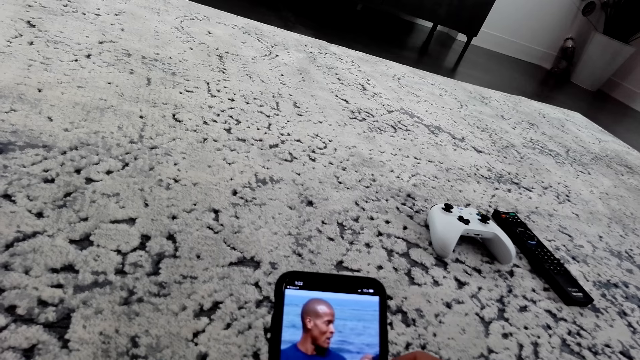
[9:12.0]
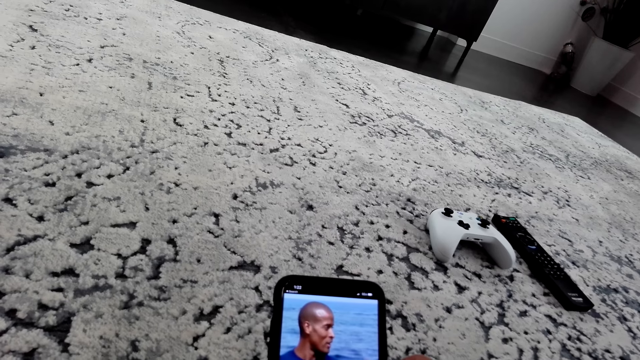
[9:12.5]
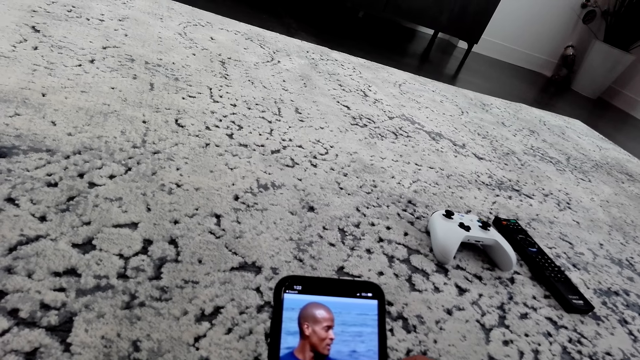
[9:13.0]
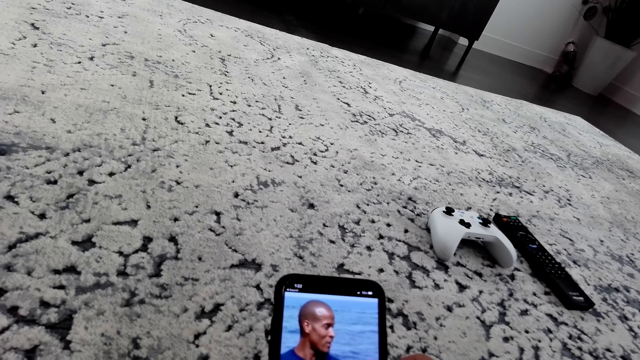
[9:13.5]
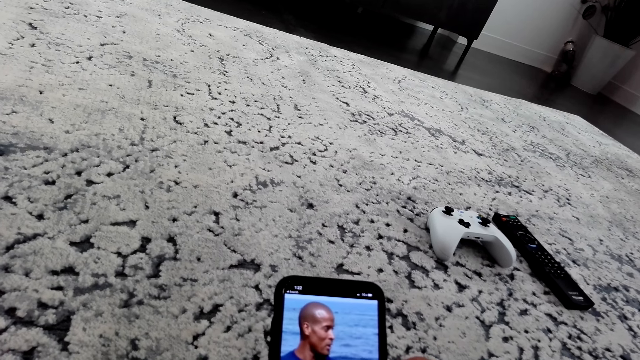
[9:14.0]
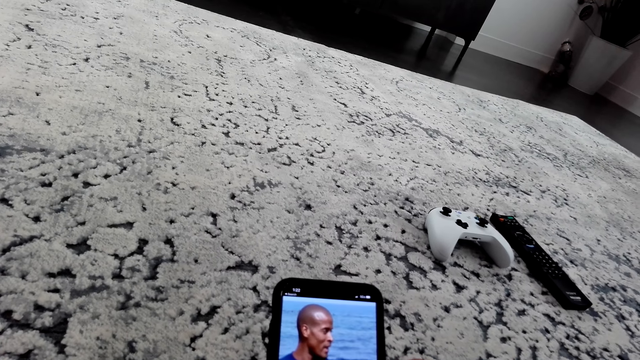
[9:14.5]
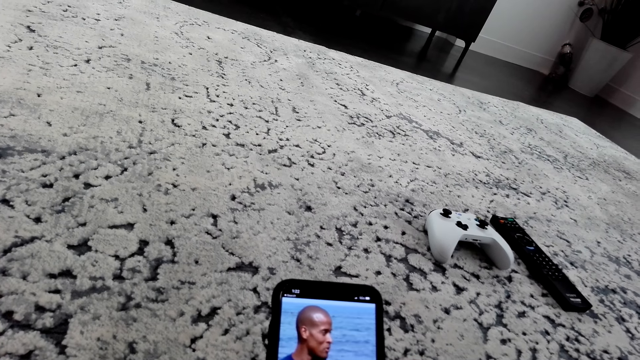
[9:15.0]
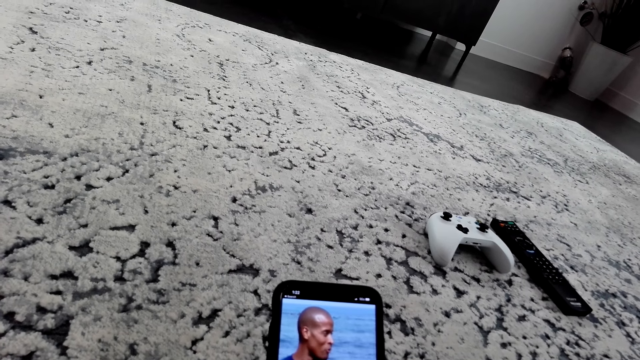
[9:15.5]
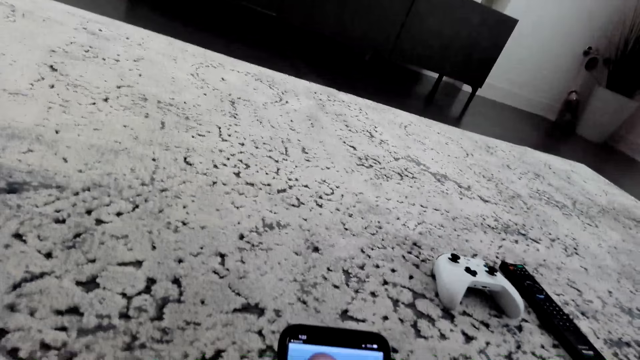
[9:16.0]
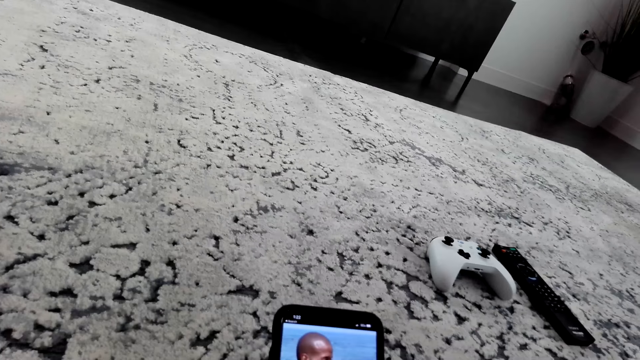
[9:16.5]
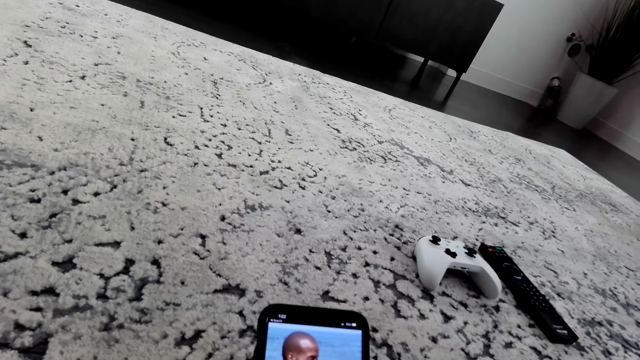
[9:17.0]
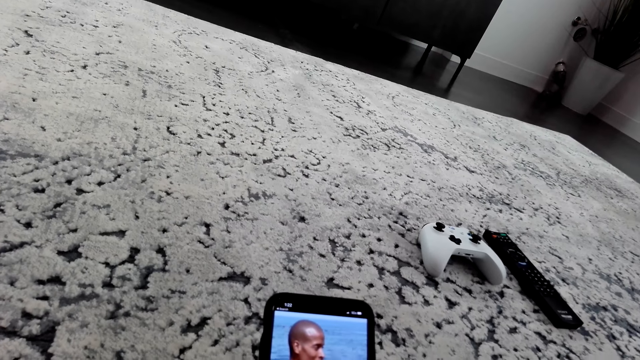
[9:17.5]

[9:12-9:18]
The camera wearer looks at the phone.

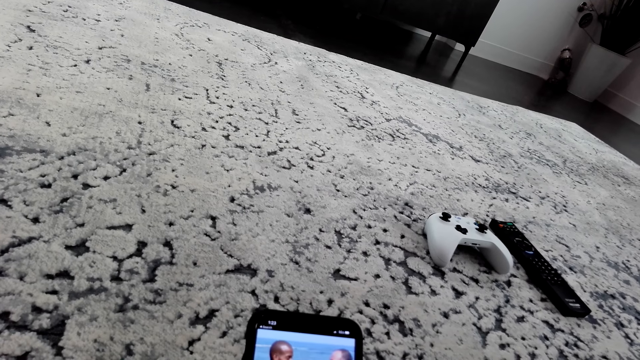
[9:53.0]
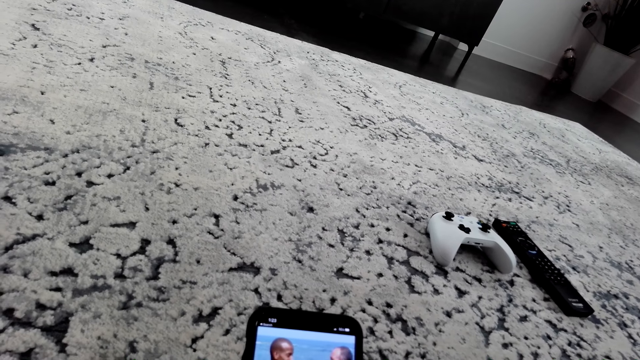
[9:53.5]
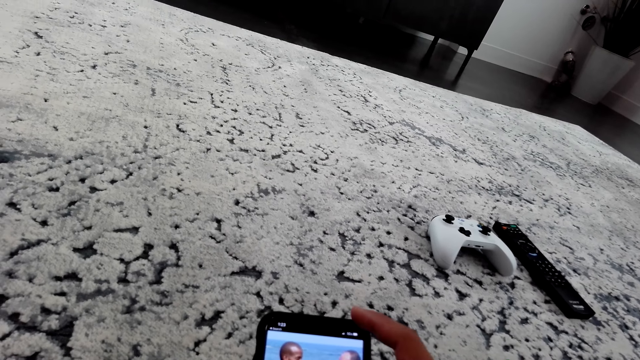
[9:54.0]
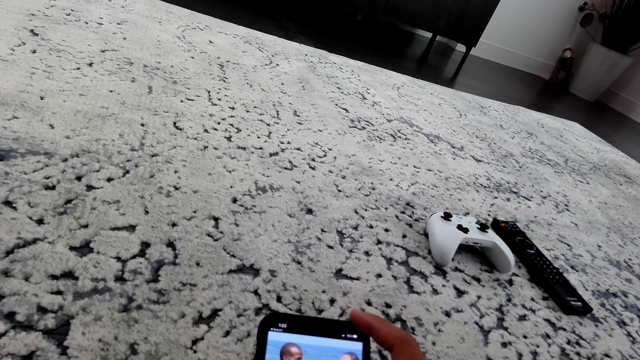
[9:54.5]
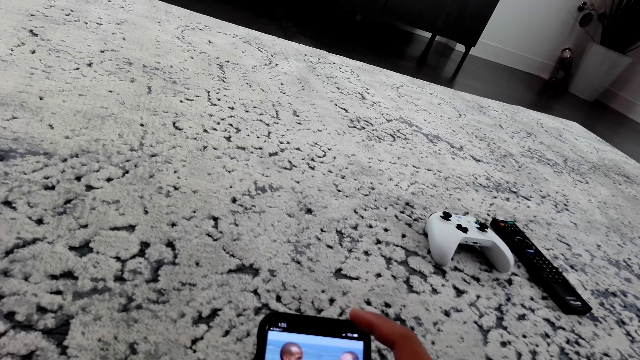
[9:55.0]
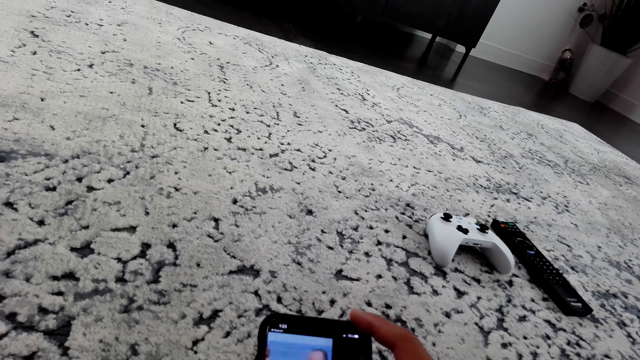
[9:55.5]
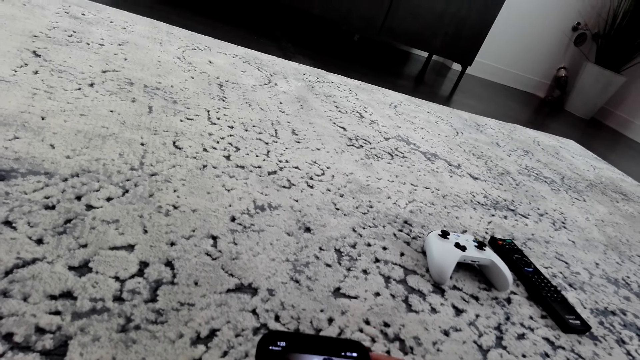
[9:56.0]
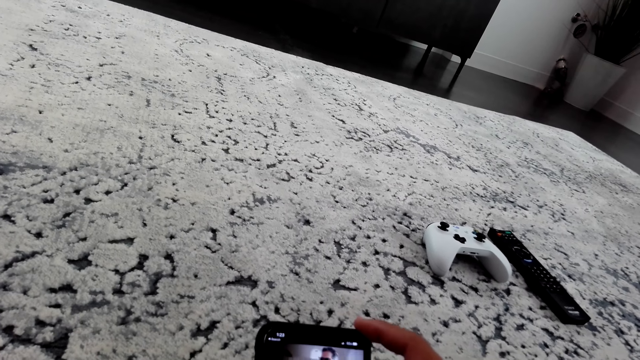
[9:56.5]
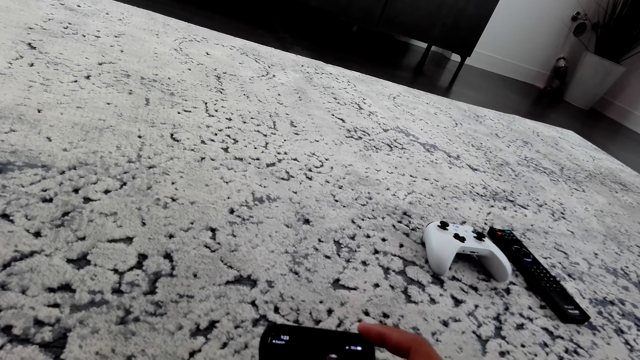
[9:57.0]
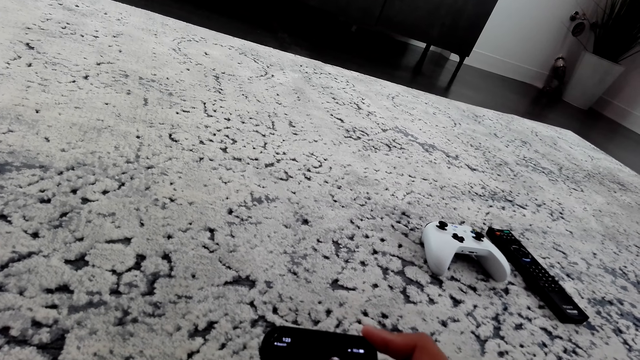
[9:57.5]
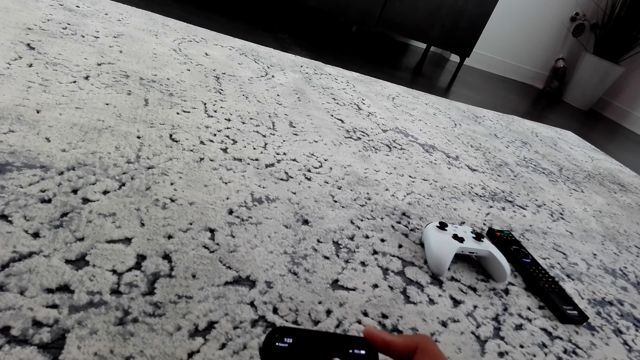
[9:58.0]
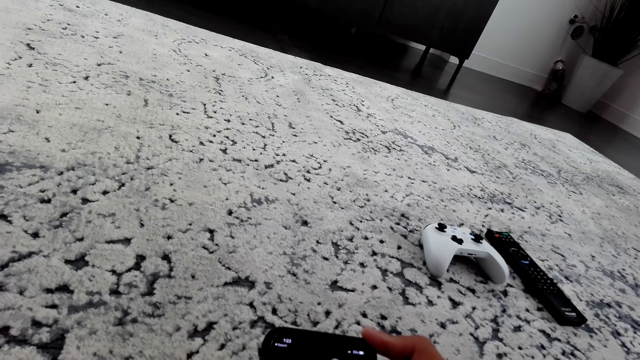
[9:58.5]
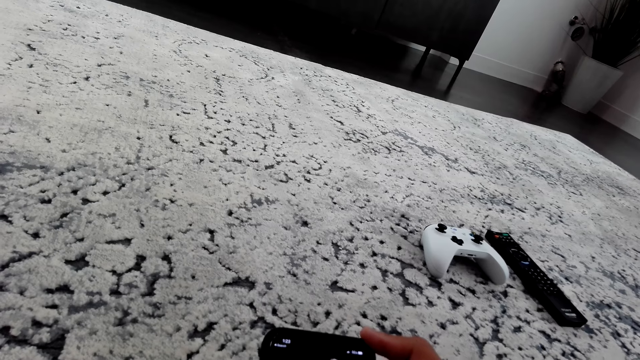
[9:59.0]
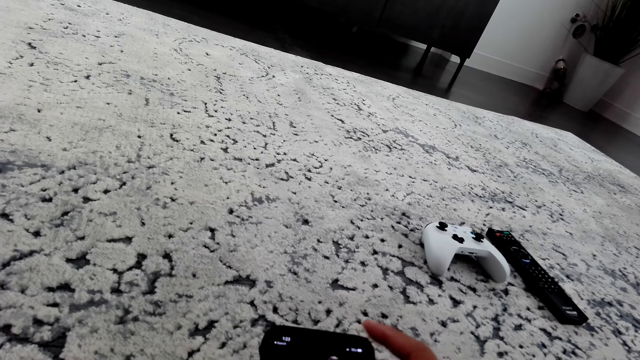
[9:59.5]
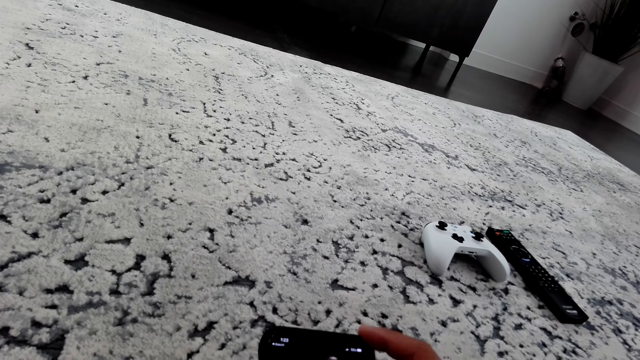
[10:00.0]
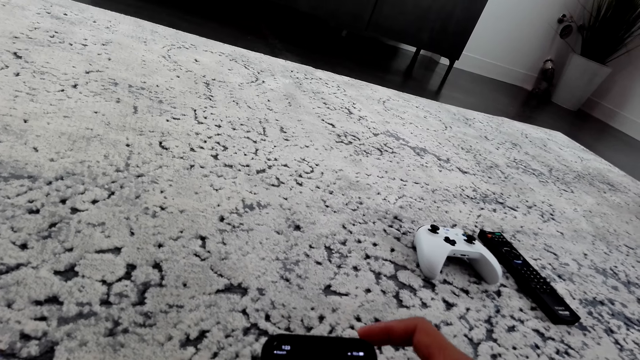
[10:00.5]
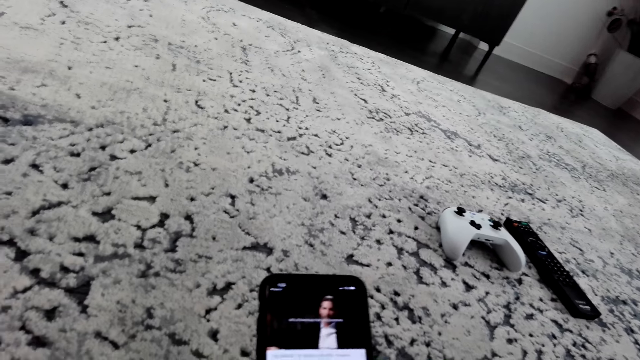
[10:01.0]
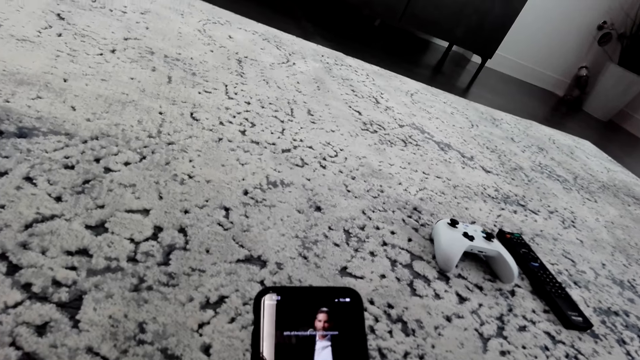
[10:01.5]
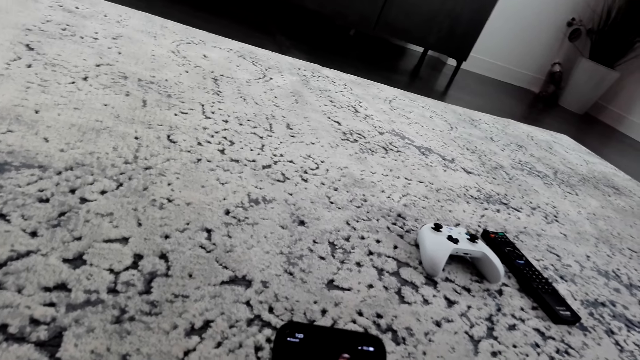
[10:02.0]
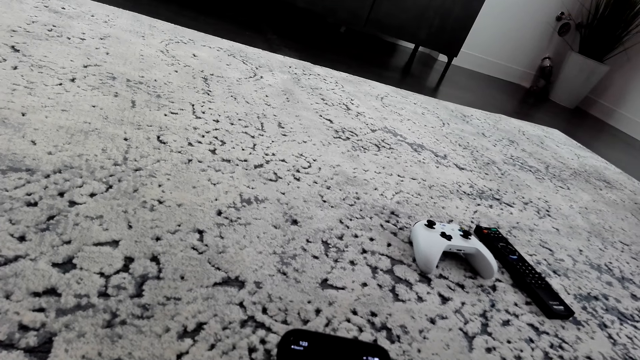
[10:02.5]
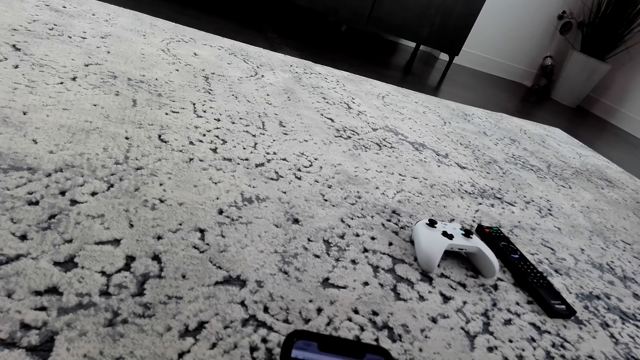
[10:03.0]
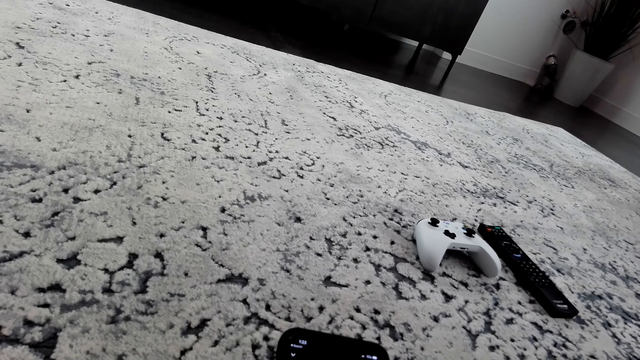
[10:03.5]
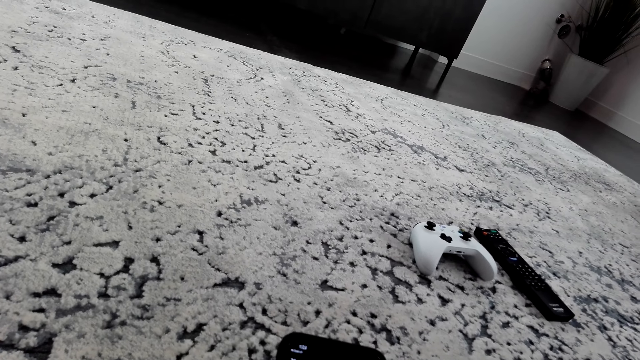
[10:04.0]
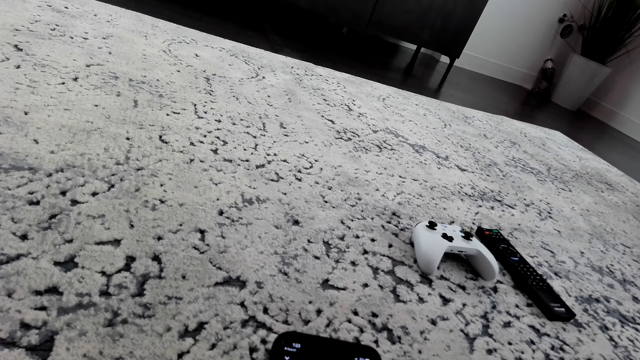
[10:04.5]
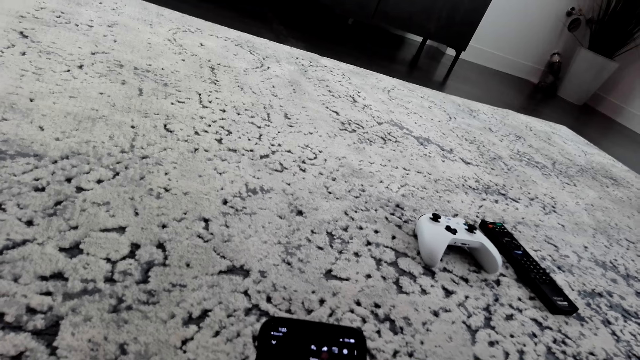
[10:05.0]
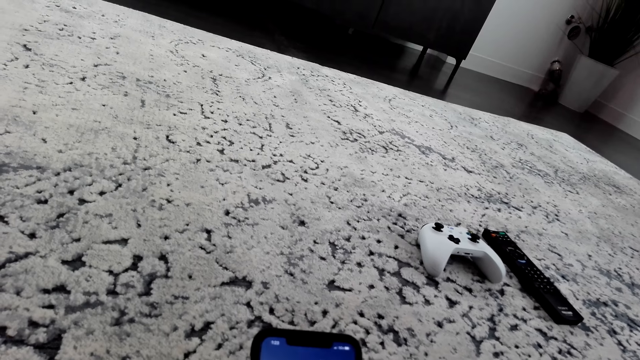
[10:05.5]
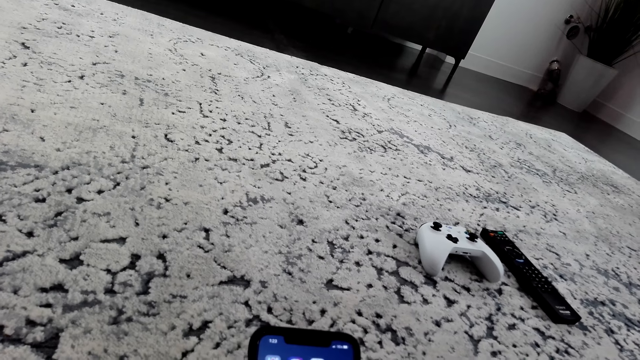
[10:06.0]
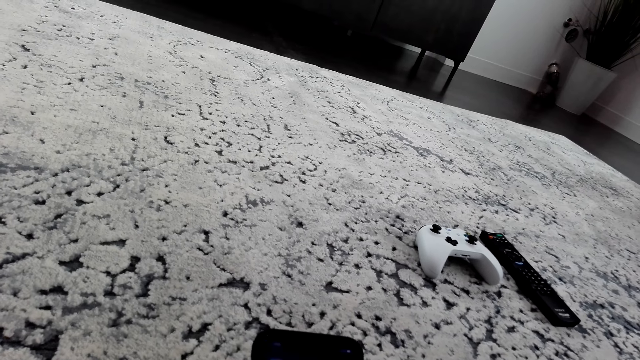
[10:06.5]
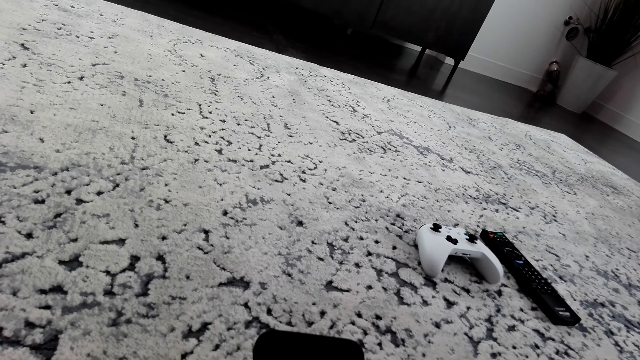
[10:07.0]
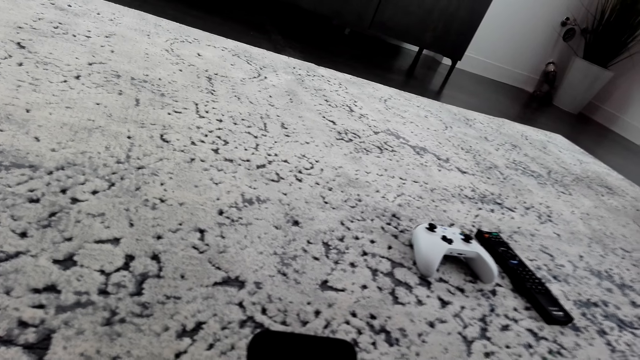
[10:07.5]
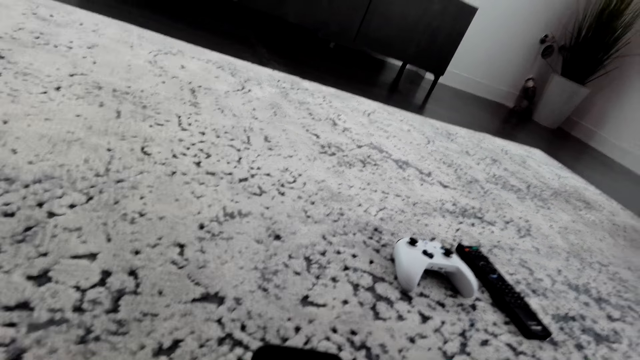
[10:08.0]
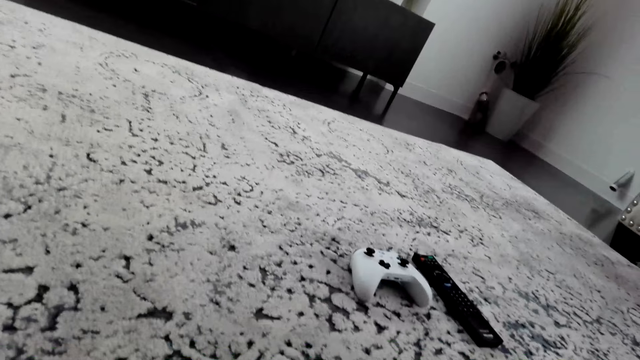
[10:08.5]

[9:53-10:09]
The camera wearer touches the phone. They use the phone.
